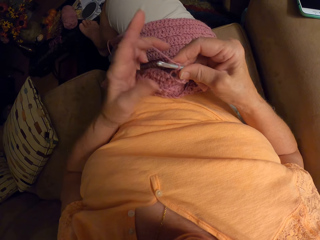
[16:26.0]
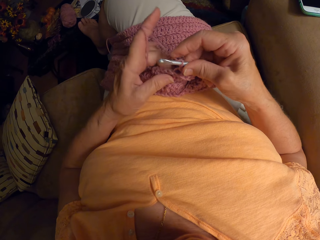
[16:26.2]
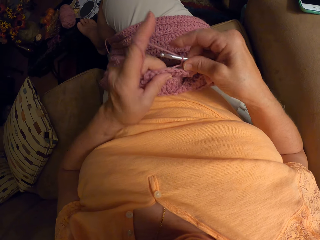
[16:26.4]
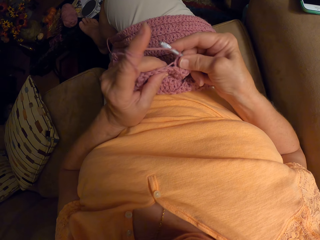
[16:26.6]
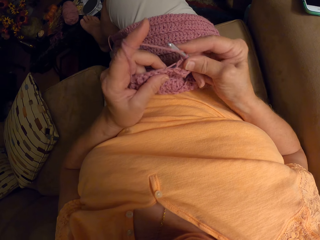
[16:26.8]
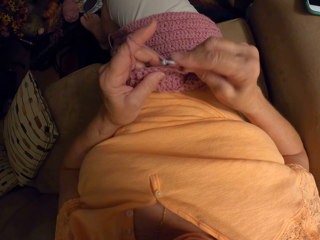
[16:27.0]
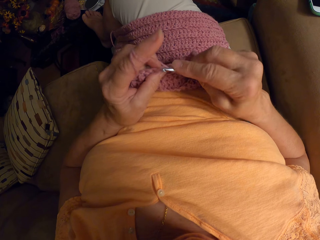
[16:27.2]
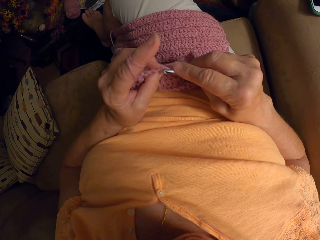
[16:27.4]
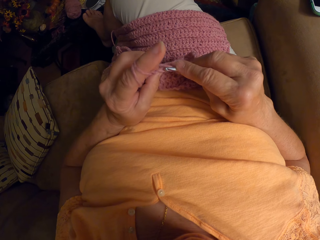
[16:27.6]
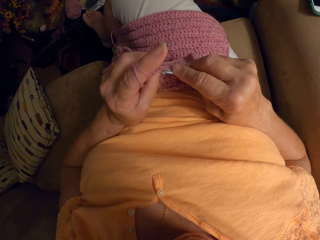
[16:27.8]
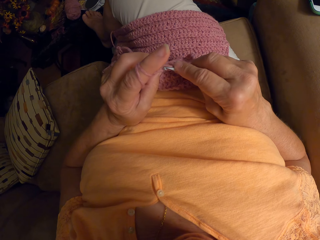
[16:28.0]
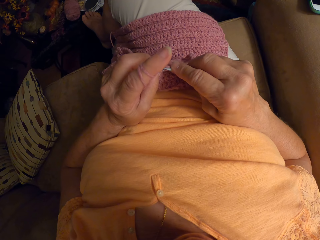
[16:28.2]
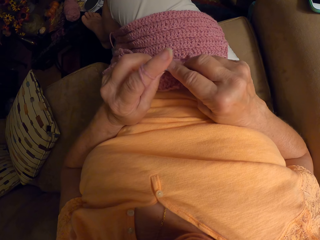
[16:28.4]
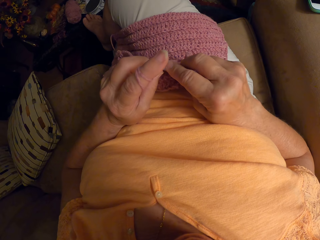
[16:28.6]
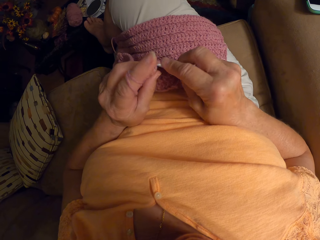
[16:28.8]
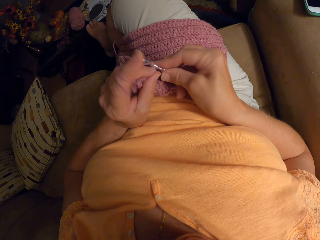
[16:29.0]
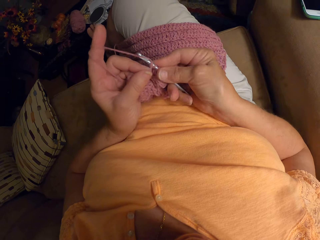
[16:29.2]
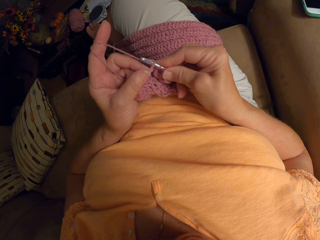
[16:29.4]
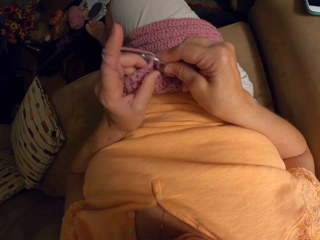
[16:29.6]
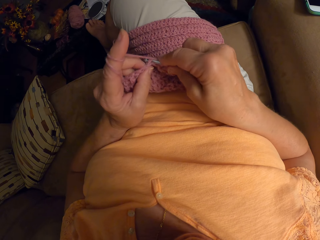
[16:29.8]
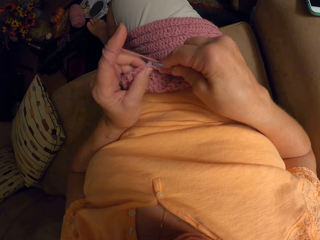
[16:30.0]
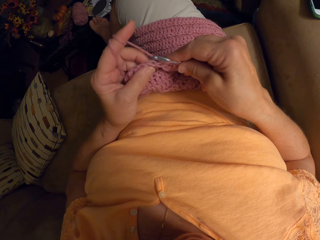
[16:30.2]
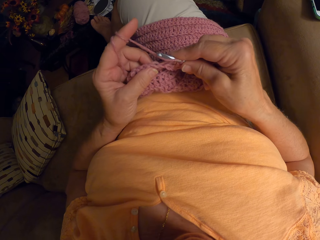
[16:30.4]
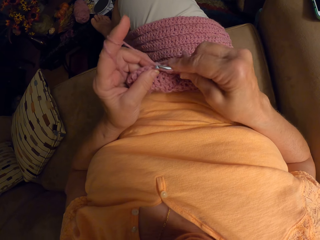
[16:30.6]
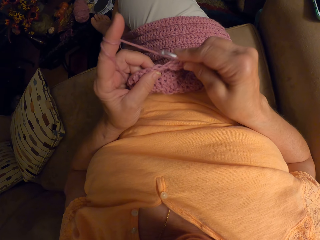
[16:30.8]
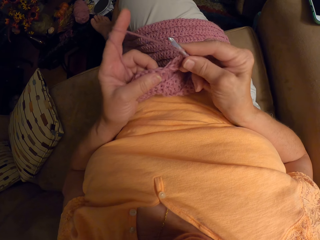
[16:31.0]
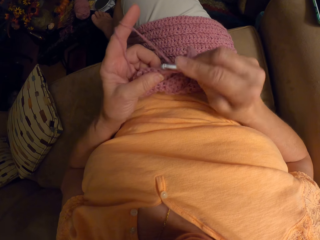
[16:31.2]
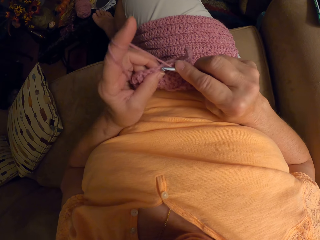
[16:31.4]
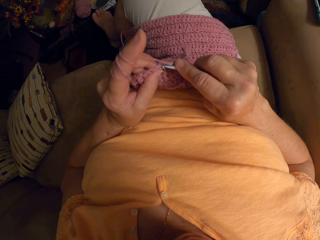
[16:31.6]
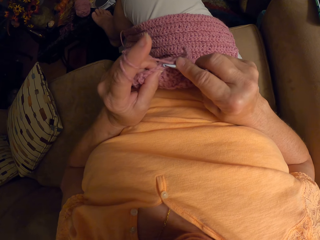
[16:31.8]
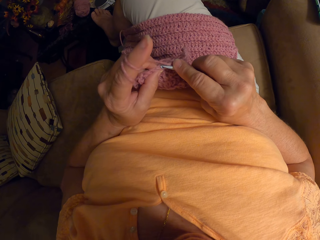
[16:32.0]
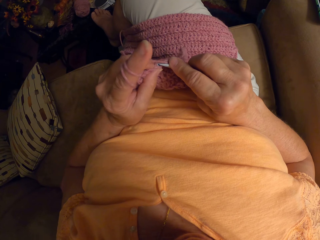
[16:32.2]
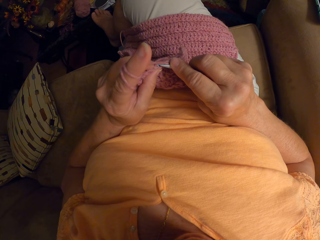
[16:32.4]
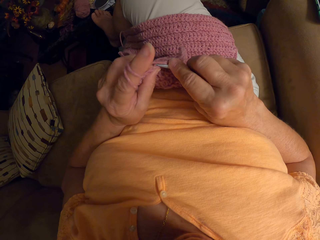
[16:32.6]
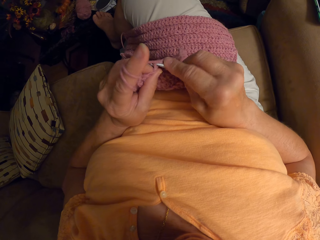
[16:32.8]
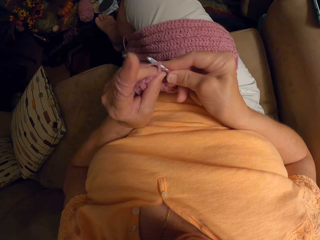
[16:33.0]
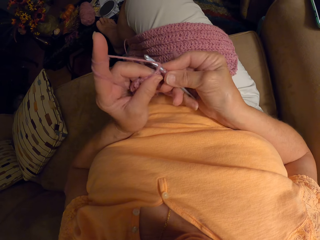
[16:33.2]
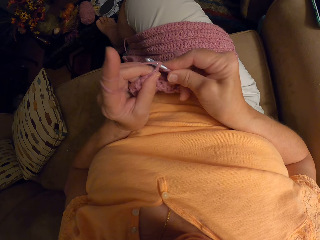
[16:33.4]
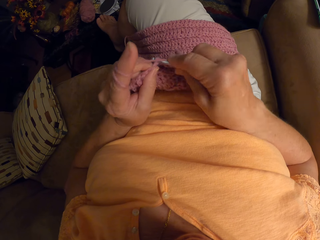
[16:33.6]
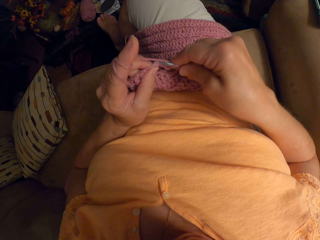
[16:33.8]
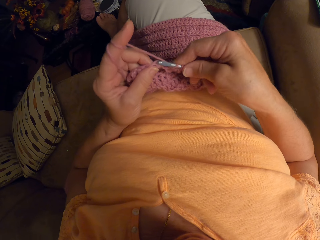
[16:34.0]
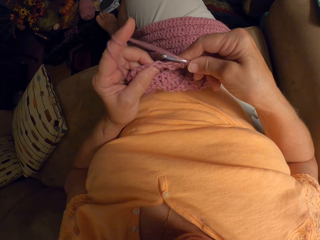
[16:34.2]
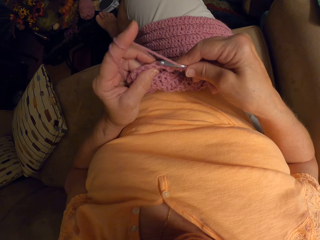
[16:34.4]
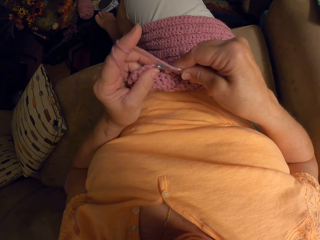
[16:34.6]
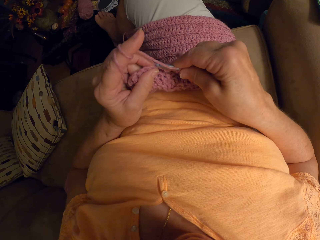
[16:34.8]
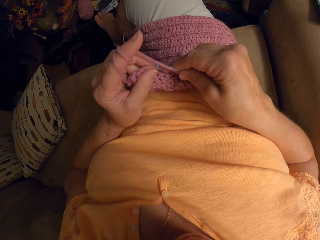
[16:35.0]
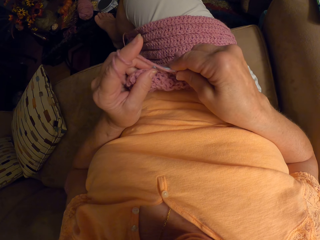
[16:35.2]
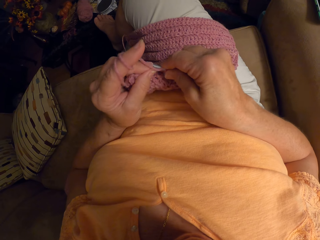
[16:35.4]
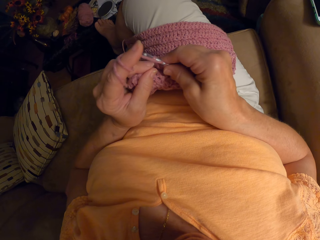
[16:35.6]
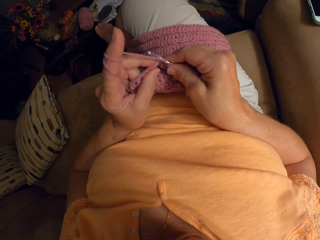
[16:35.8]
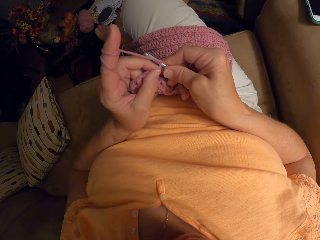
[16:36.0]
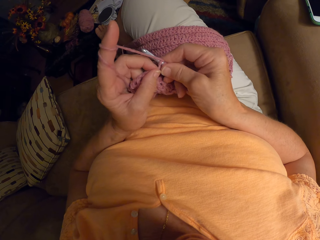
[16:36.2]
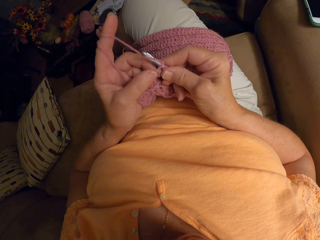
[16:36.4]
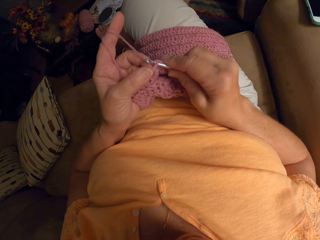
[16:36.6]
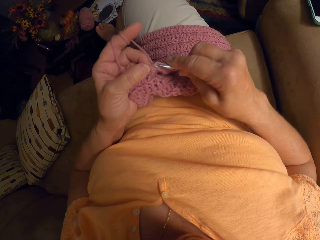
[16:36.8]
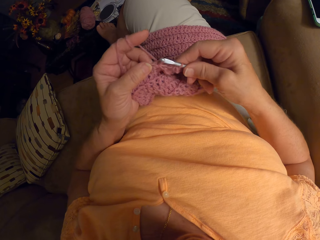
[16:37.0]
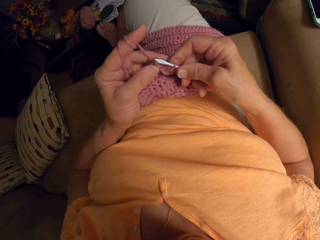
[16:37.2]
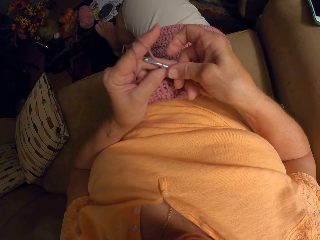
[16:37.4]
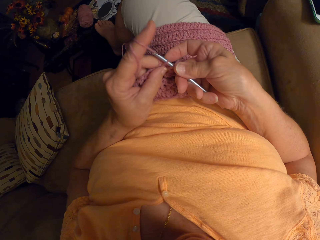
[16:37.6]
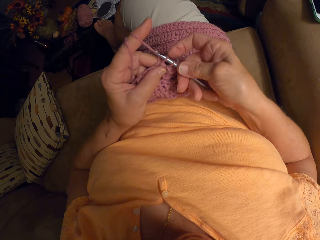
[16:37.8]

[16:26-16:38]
The camera wearer crochets the garment.

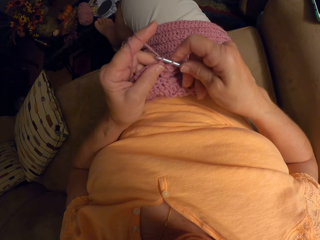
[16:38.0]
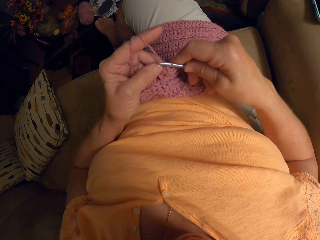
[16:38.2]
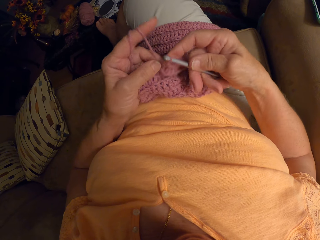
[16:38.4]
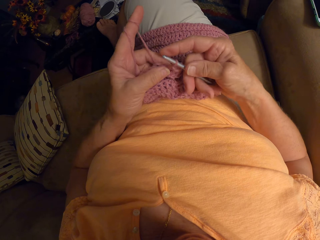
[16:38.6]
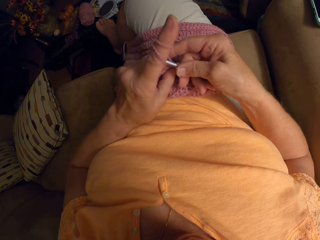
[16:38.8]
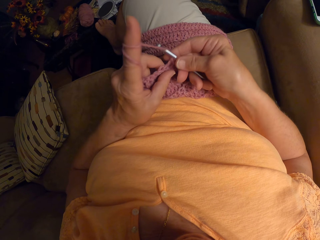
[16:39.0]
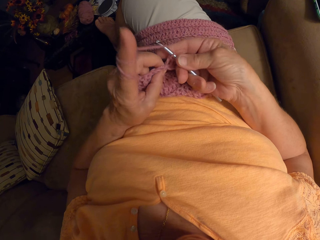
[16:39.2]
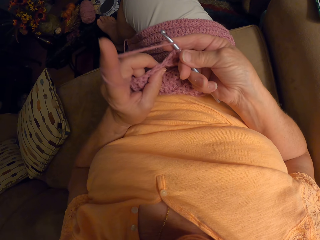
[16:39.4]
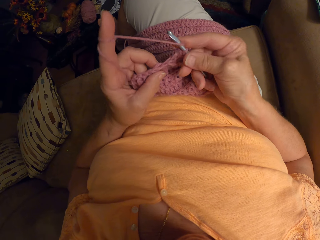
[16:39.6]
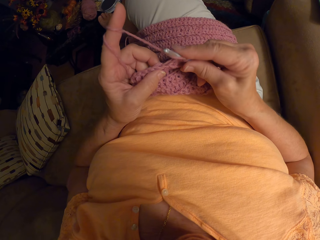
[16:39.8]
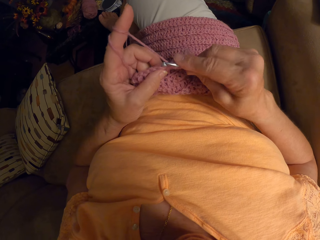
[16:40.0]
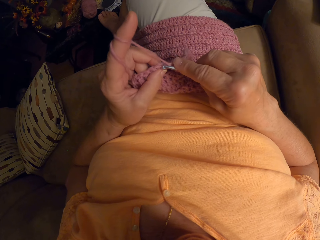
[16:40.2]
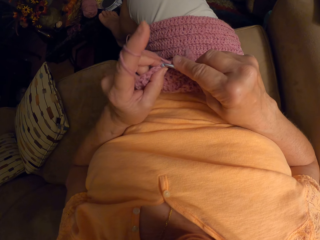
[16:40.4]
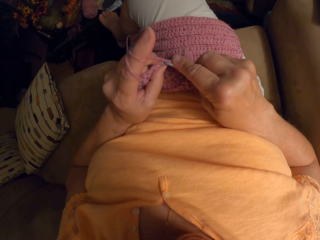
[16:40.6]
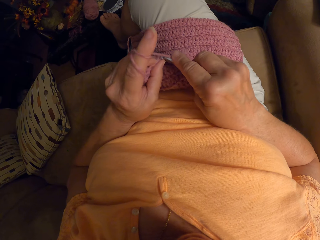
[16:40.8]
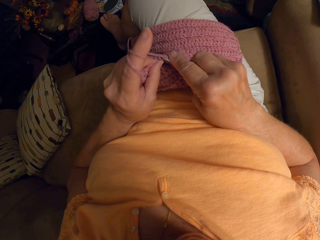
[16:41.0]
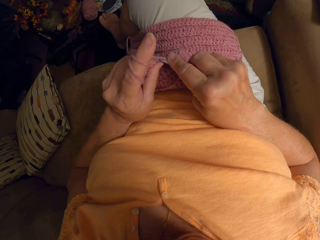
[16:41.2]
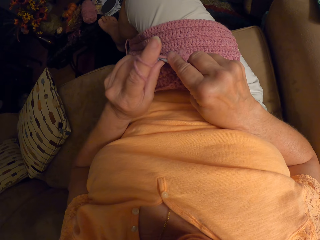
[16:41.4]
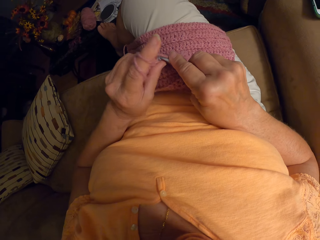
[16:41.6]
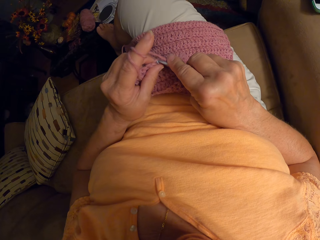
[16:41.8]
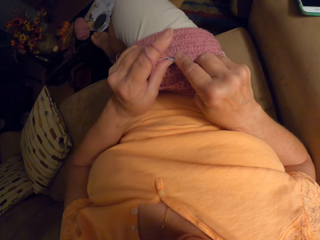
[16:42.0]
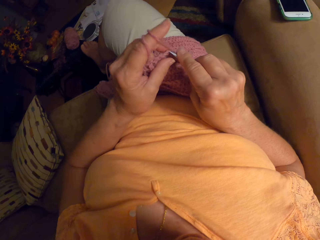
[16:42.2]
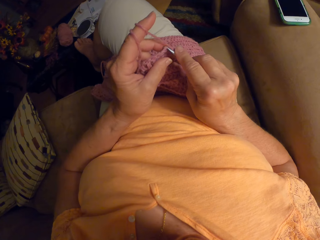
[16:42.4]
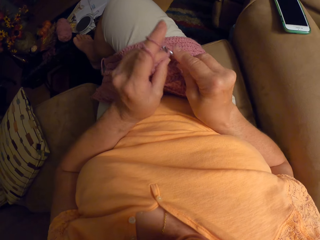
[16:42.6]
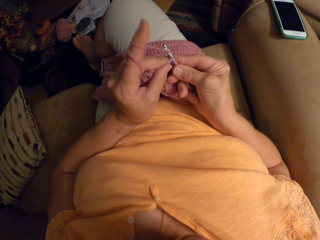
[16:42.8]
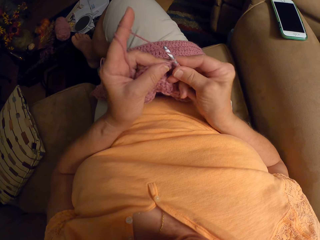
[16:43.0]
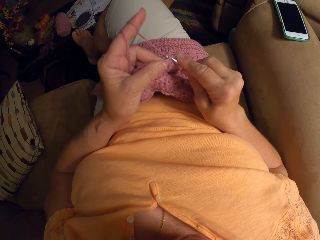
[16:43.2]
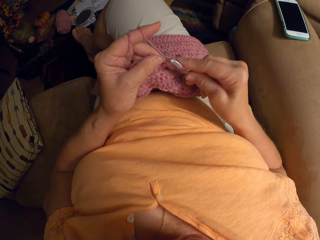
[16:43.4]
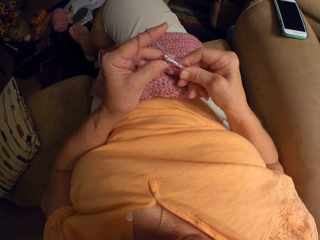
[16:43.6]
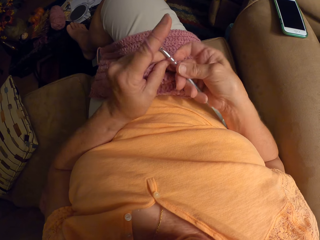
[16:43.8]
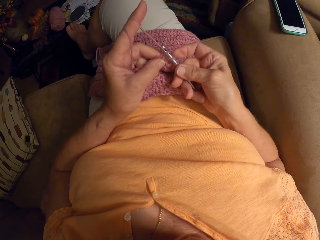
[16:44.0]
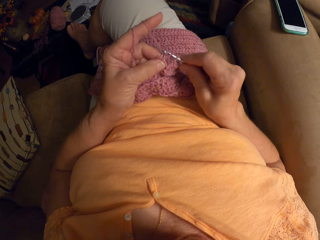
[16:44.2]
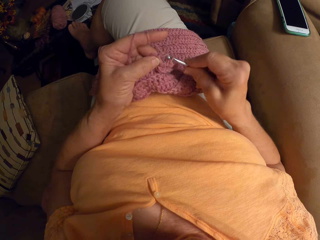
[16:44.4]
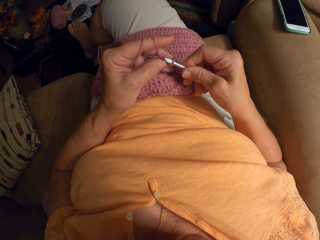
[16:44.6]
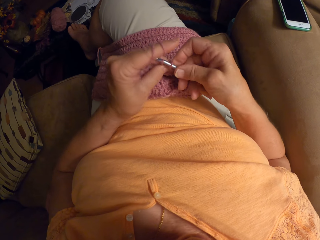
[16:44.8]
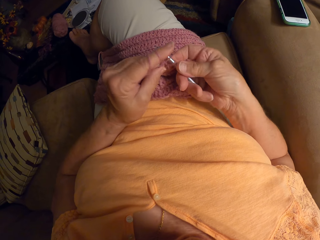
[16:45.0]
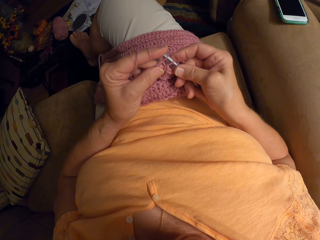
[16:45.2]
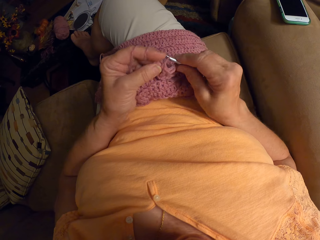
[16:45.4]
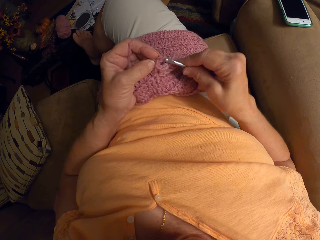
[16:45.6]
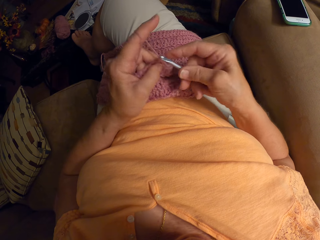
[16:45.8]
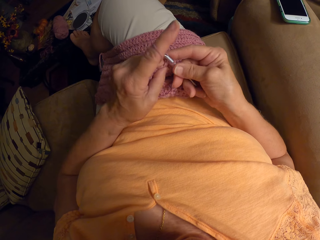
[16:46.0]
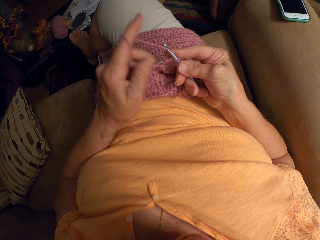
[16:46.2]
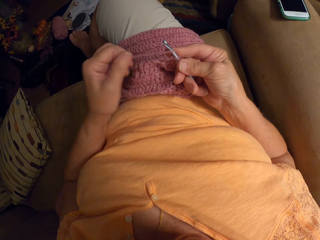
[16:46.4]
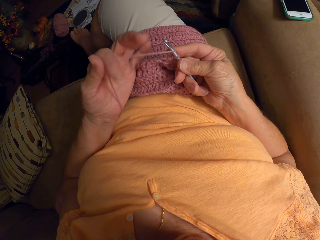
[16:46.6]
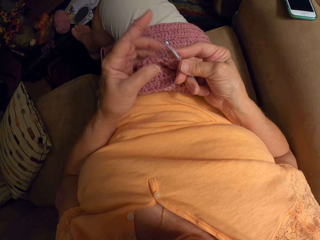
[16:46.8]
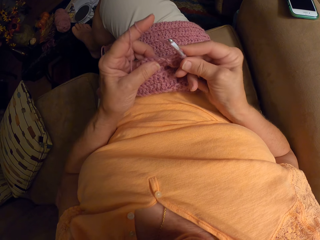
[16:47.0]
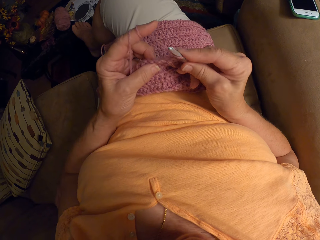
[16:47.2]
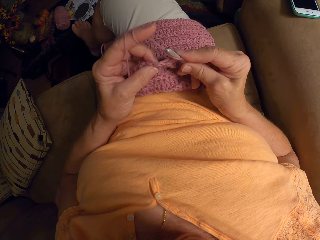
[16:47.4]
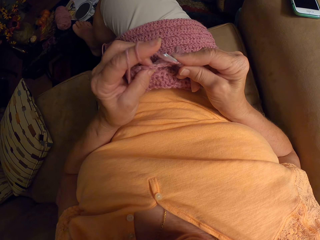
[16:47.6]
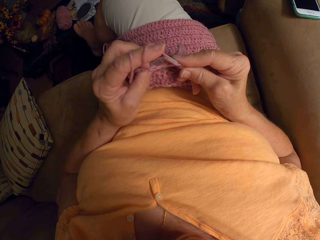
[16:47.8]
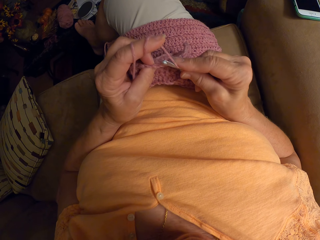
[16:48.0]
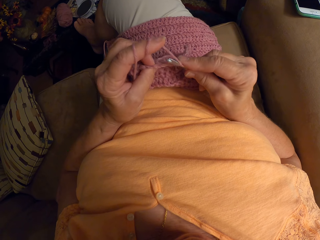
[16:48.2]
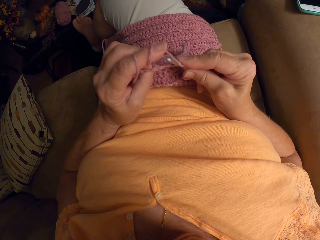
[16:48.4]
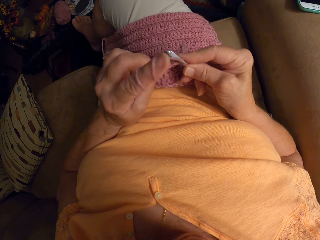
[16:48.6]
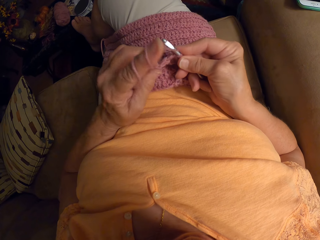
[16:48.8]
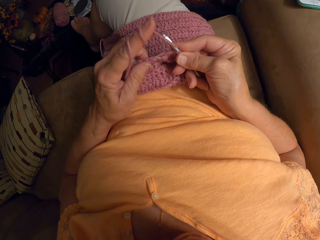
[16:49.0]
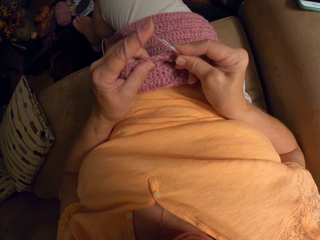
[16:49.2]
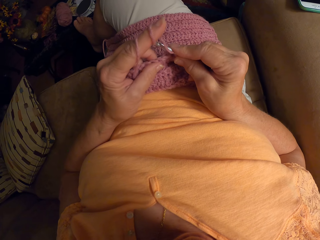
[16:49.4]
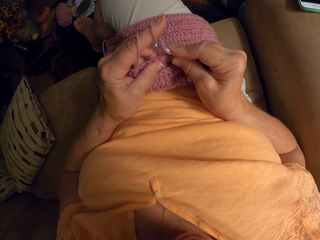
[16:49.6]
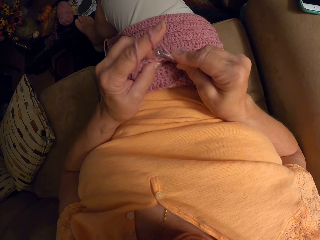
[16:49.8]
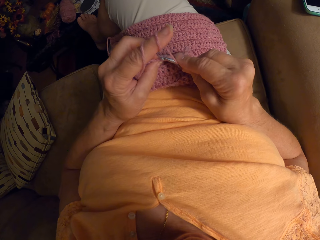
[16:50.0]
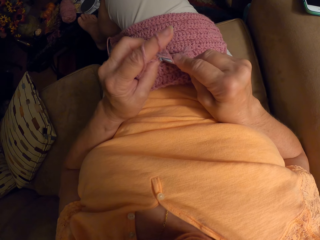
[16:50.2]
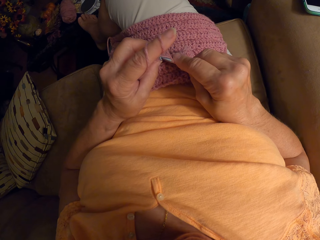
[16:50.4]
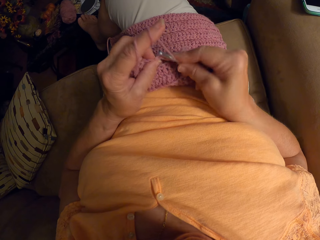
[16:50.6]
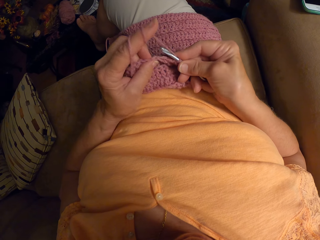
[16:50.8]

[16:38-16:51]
The camera wearer adjusts the thread. They crochet the garment.
